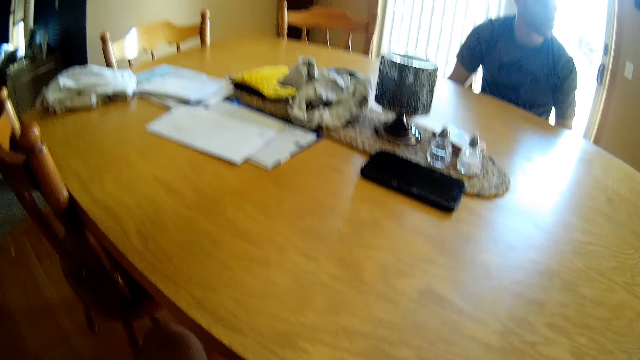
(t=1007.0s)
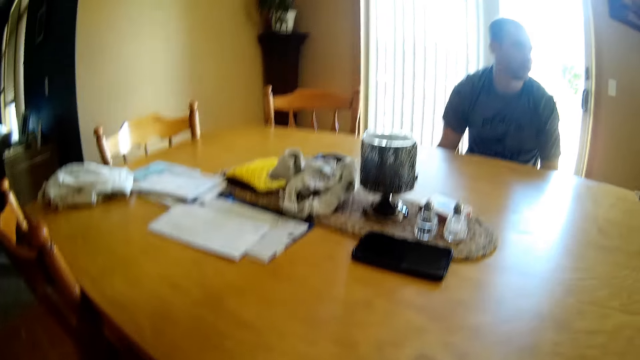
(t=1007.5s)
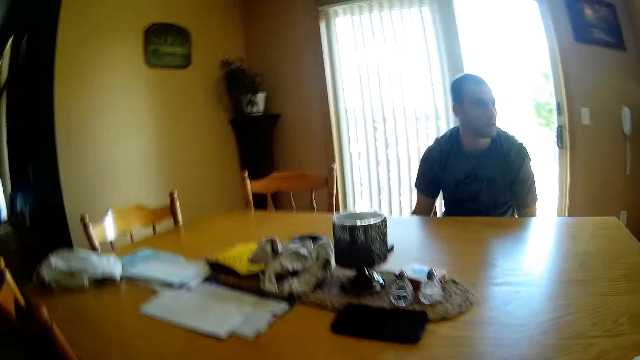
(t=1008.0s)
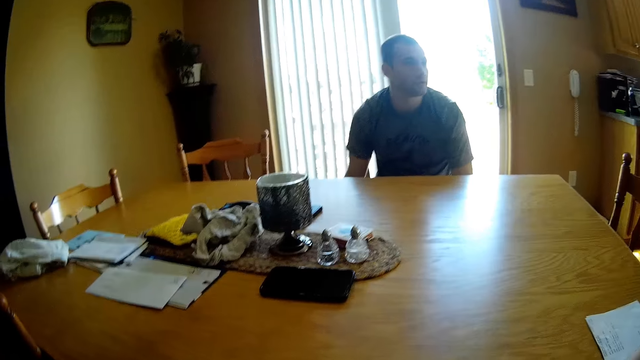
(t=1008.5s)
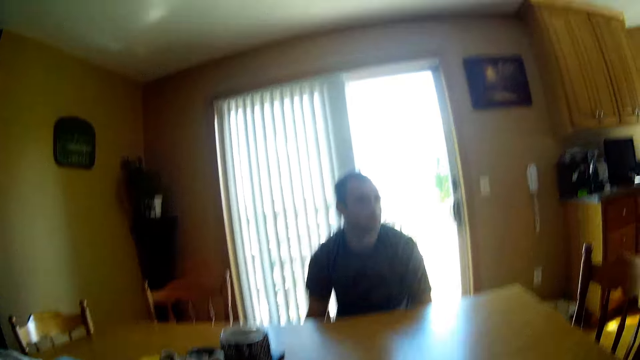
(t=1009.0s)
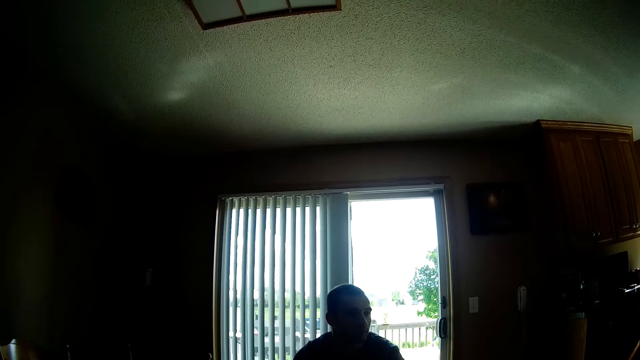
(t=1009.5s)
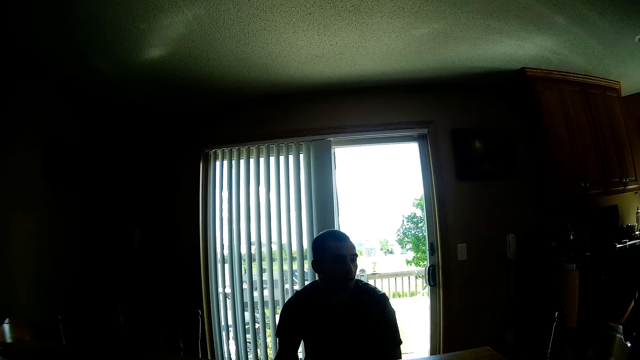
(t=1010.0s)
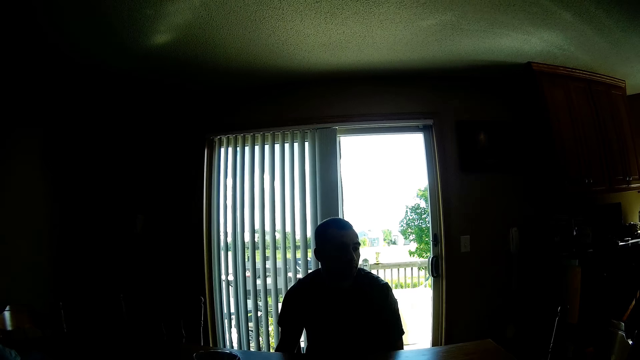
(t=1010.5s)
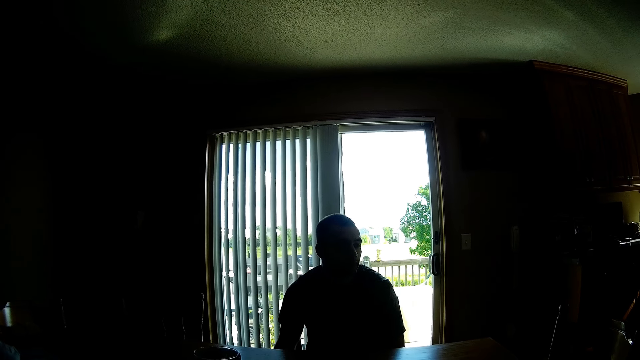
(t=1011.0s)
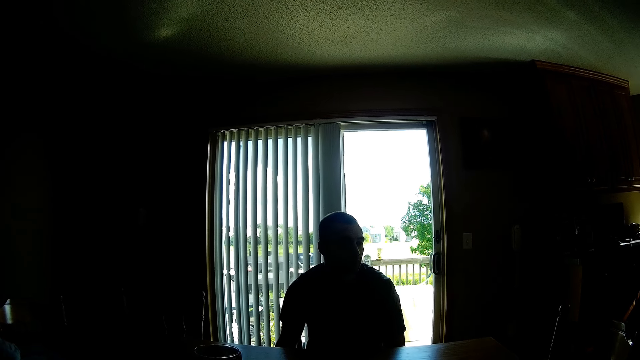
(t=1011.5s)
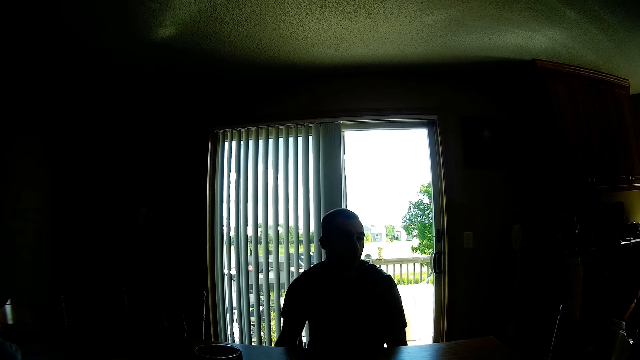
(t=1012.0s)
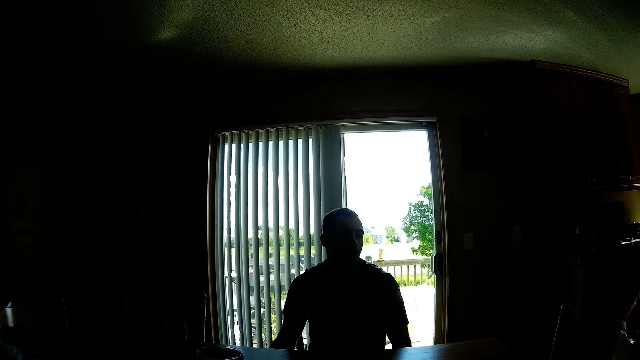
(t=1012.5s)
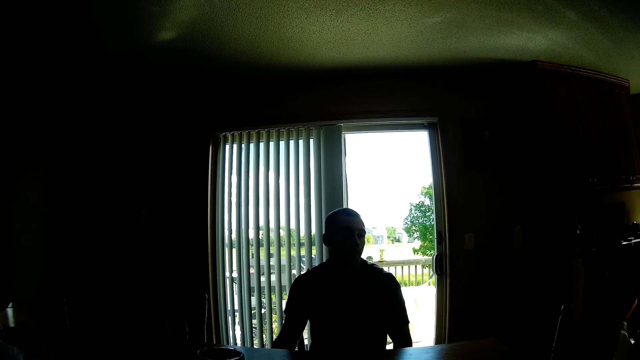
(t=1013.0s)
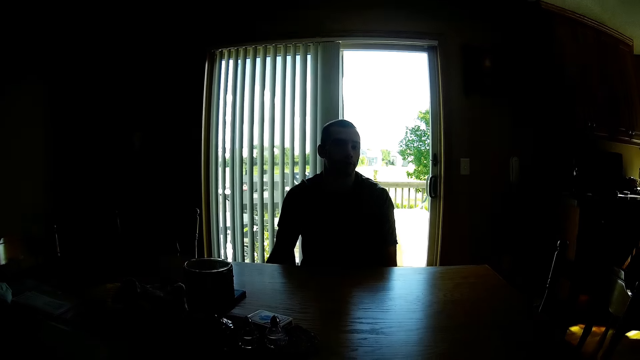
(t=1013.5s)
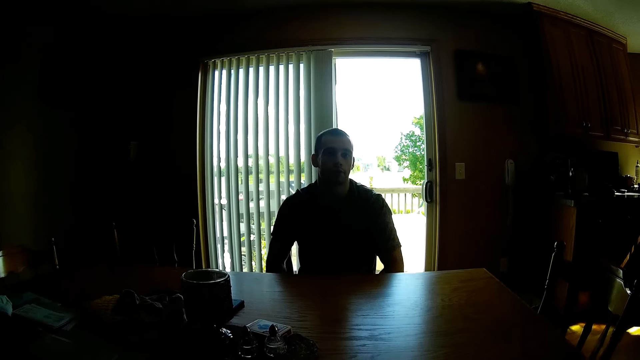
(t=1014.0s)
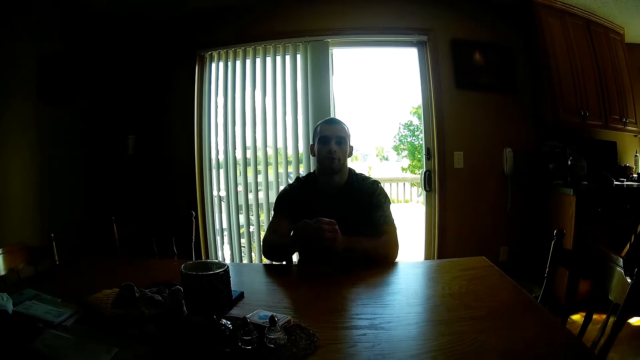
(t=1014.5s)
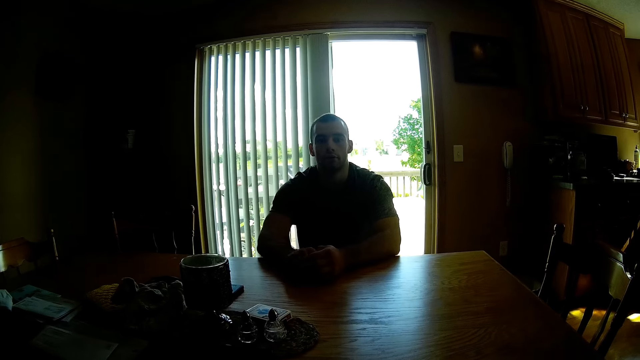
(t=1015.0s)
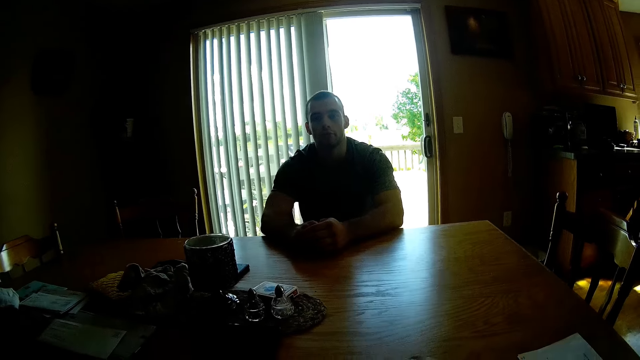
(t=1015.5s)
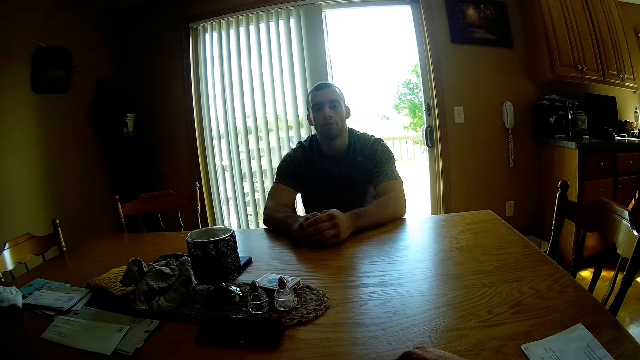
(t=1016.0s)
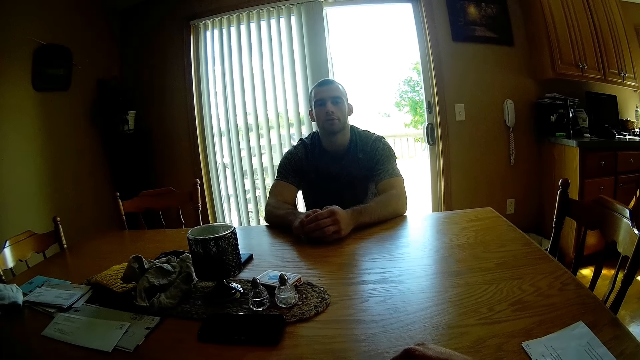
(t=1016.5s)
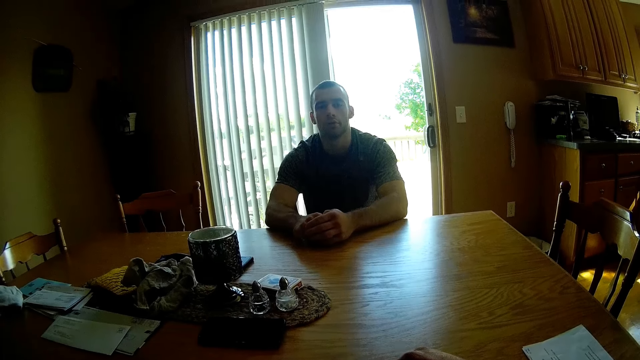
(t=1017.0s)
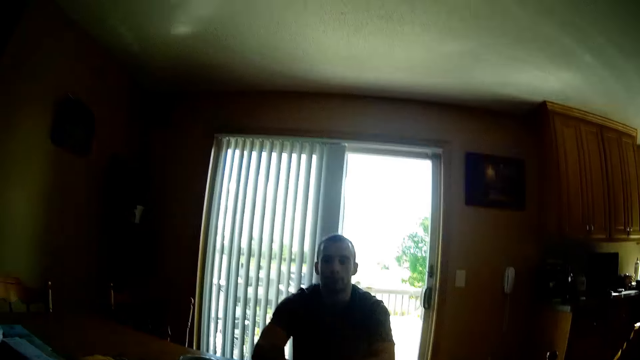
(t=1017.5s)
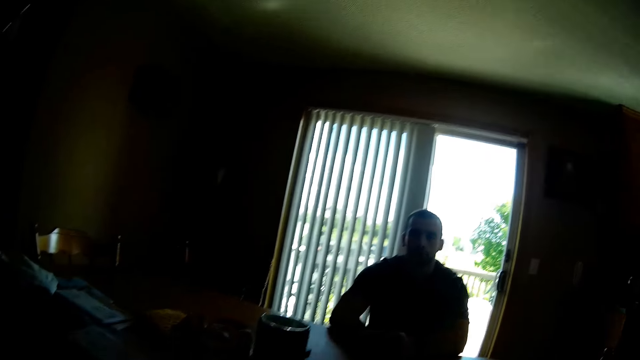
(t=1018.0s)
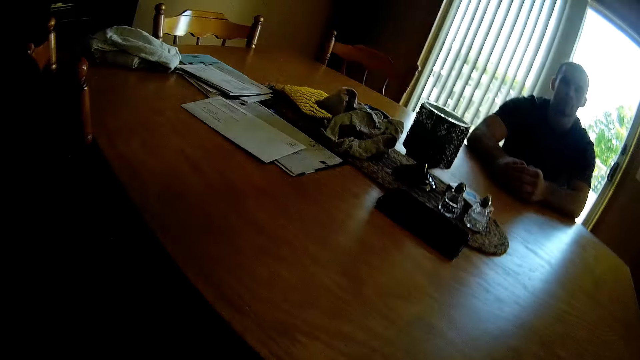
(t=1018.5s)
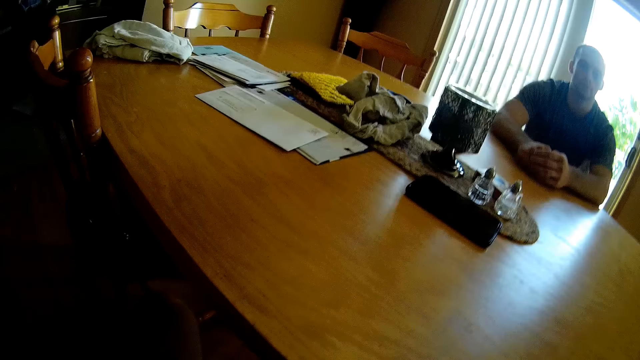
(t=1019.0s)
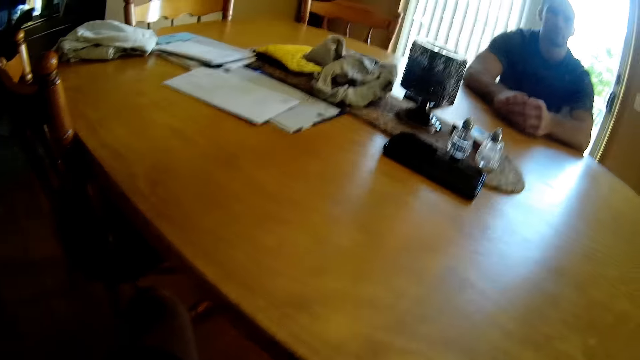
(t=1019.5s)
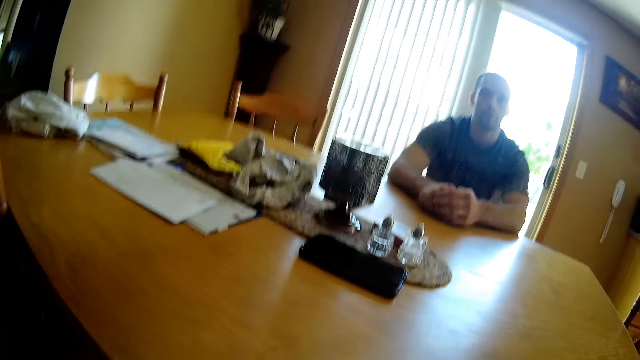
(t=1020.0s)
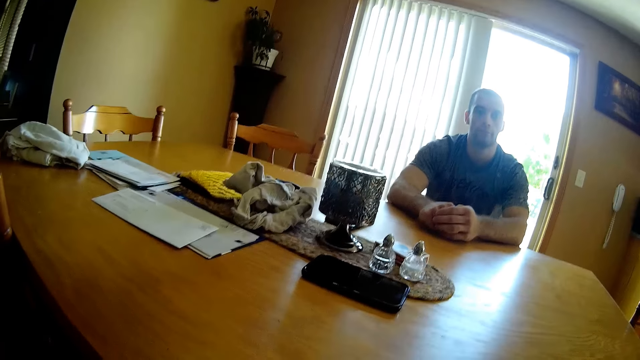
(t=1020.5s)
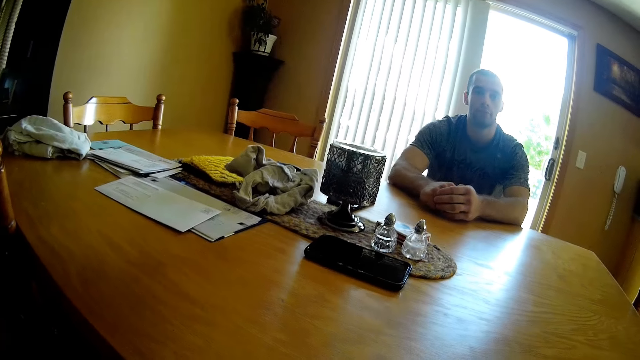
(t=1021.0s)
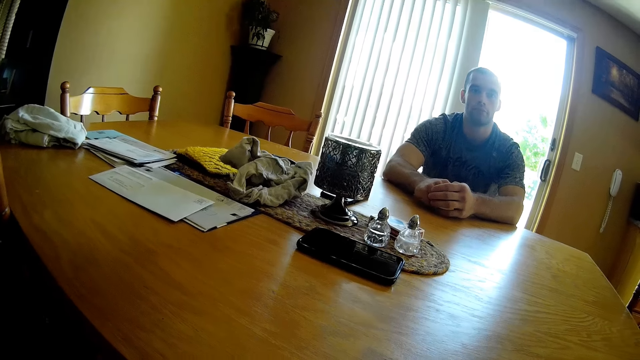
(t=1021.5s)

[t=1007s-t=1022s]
The camera wearer moves the hand. They look around. They dialogue with a person. The person moves hands. The camera wearer looks around.

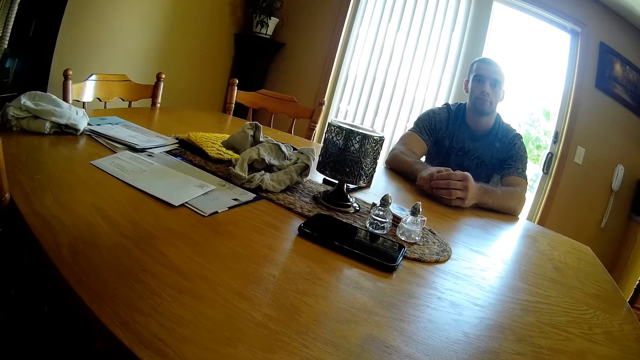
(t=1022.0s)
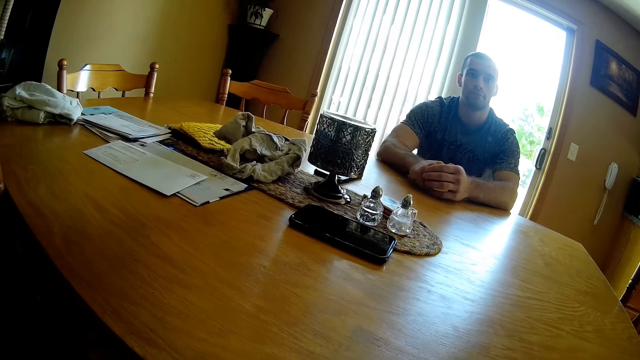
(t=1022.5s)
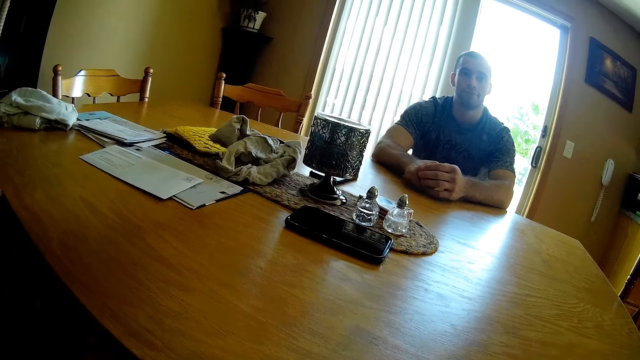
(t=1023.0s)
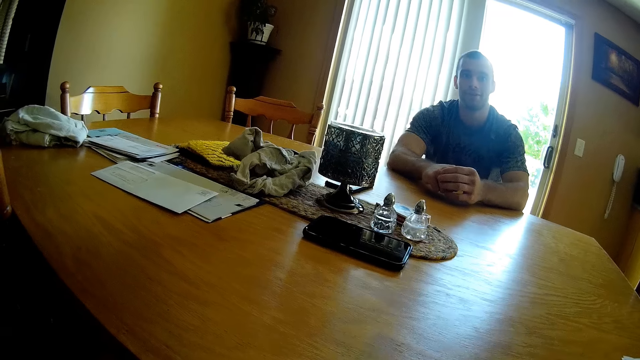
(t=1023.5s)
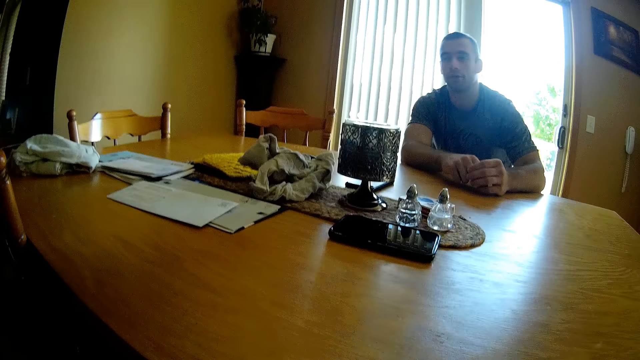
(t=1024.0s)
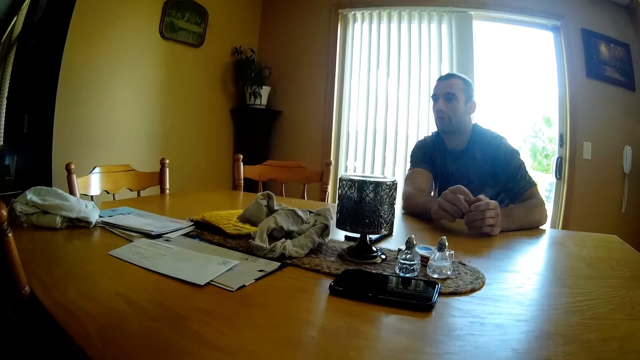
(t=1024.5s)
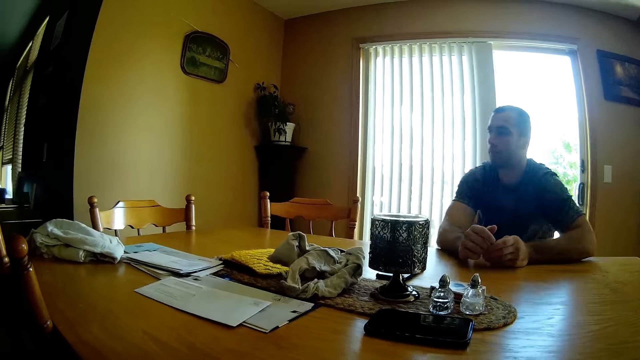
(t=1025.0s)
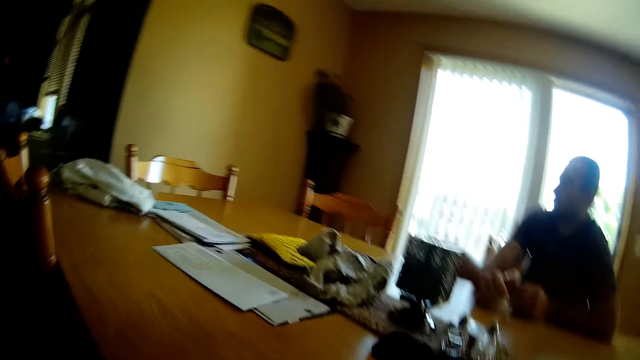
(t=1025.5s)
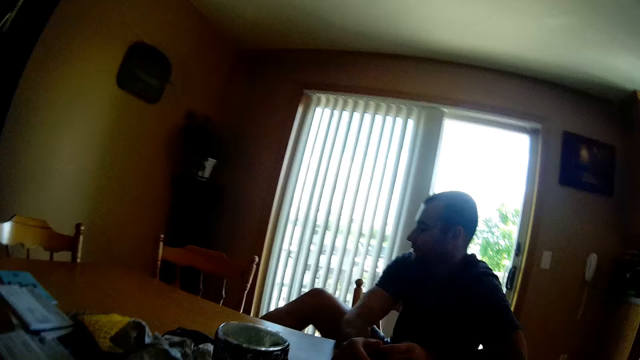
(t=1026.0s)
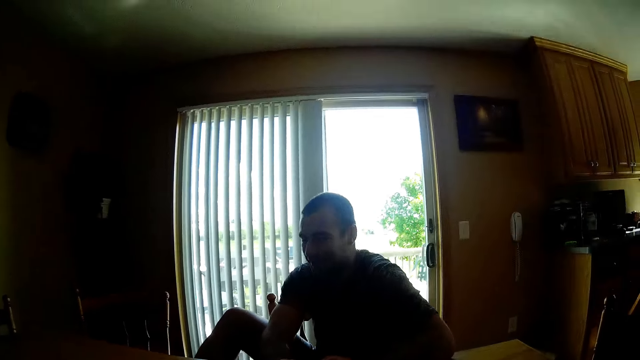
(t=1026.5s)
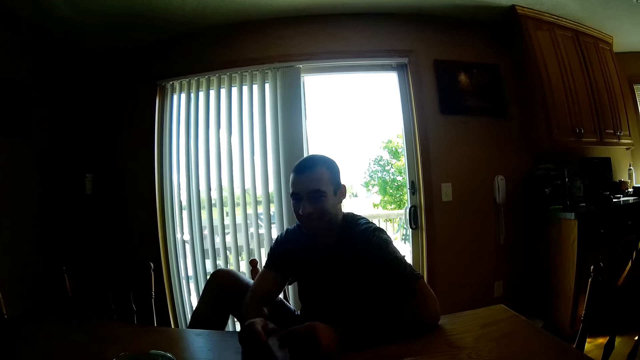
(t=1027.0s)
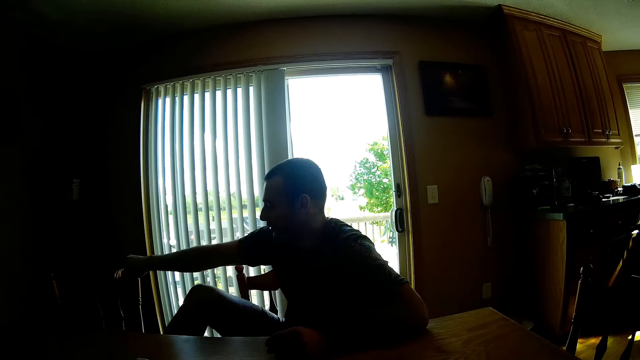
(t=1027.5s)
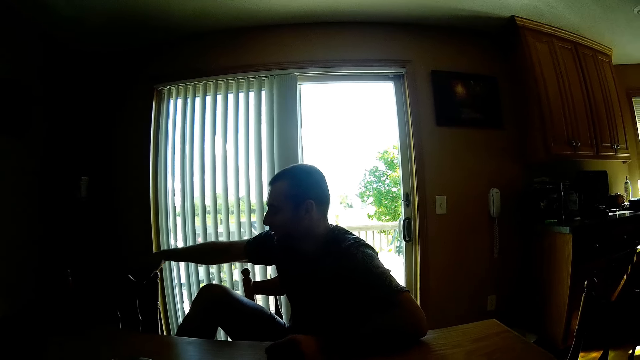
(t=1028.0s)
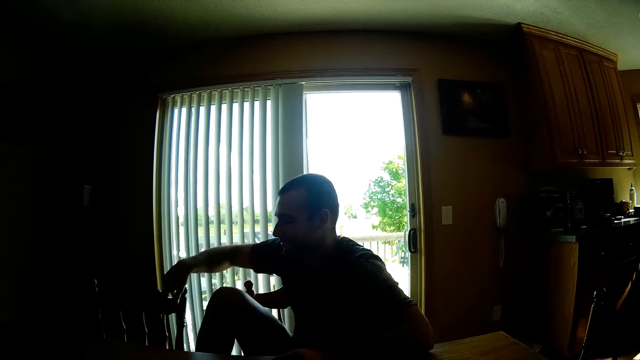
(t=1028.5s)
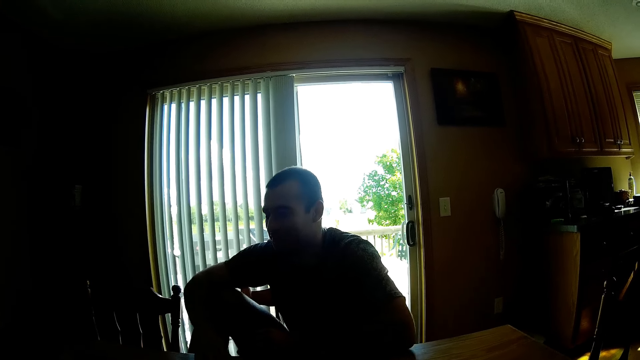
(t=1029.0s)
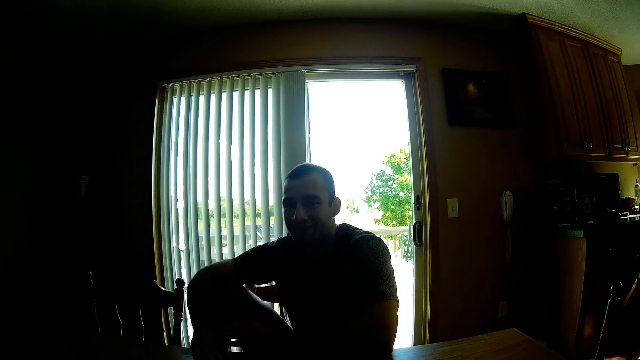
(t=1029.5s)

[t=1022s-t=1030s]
A person places a leg on a chair and pulls the chair.
